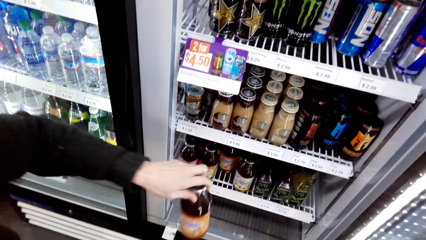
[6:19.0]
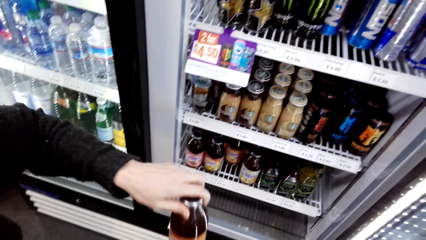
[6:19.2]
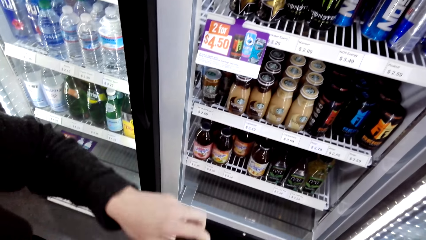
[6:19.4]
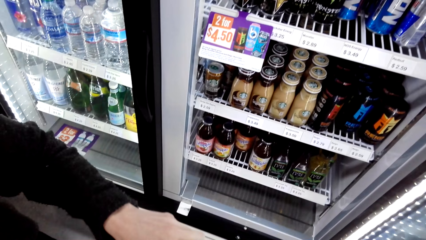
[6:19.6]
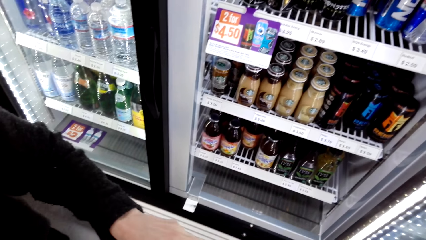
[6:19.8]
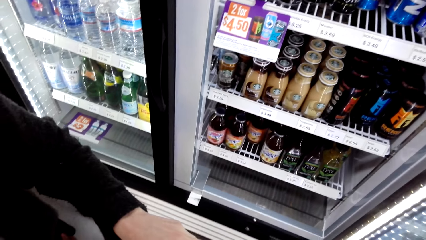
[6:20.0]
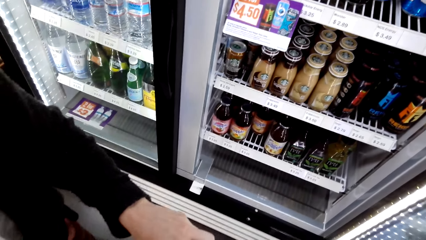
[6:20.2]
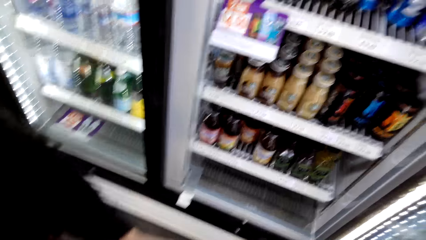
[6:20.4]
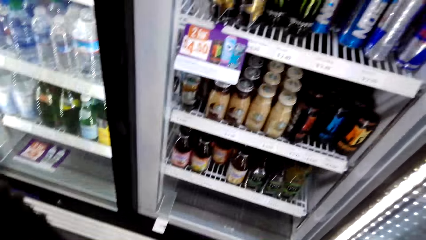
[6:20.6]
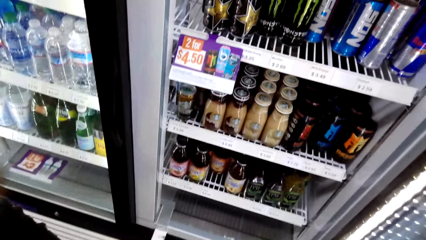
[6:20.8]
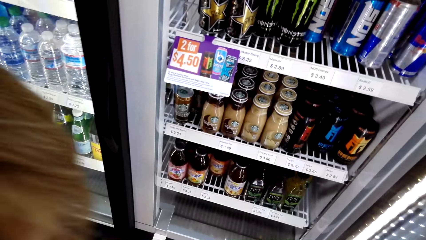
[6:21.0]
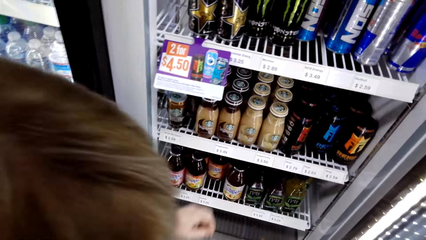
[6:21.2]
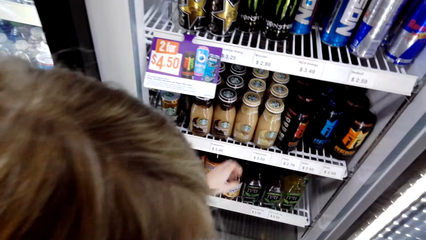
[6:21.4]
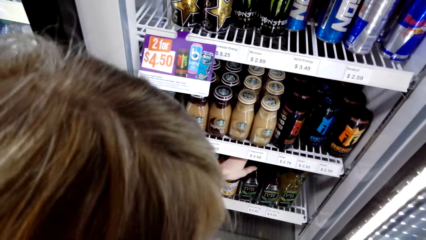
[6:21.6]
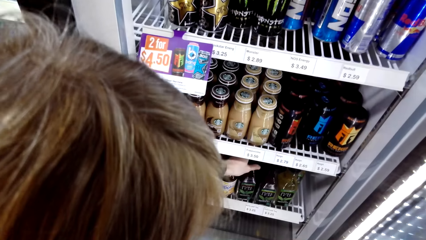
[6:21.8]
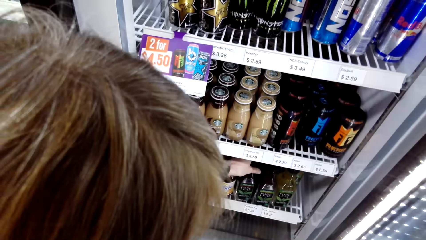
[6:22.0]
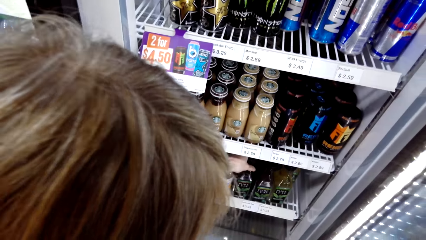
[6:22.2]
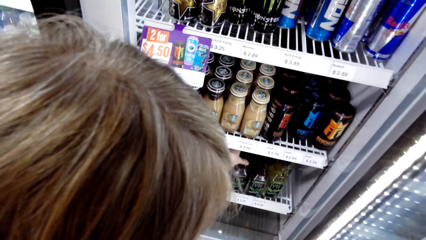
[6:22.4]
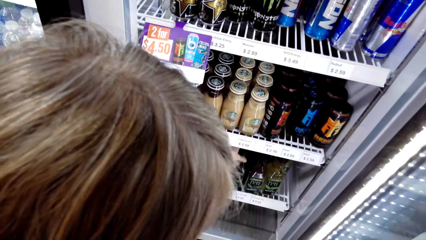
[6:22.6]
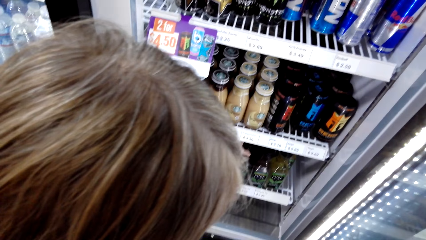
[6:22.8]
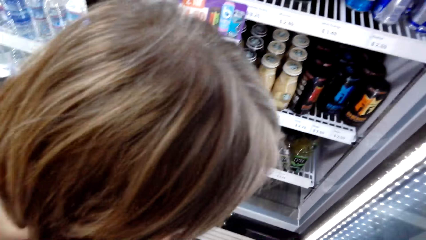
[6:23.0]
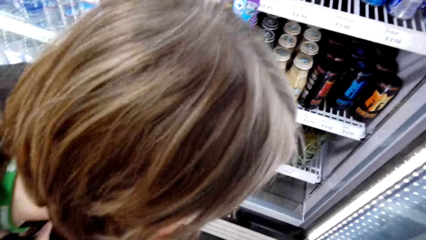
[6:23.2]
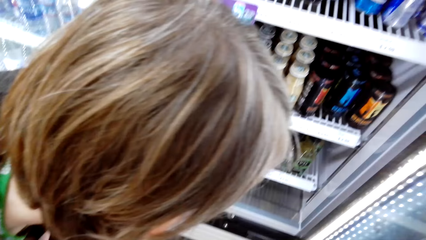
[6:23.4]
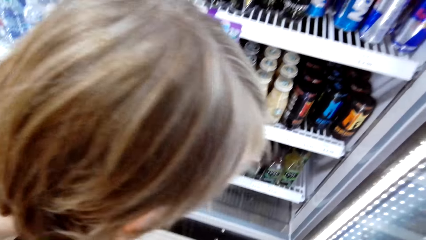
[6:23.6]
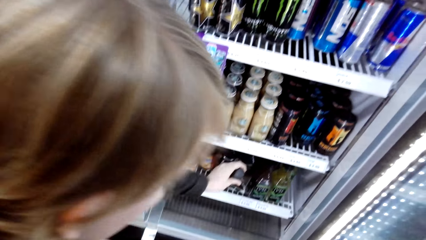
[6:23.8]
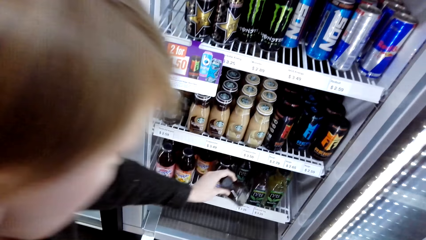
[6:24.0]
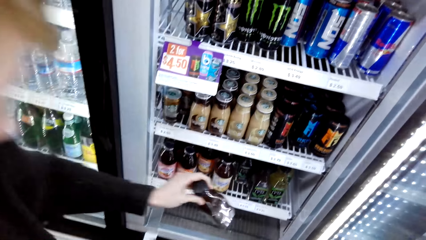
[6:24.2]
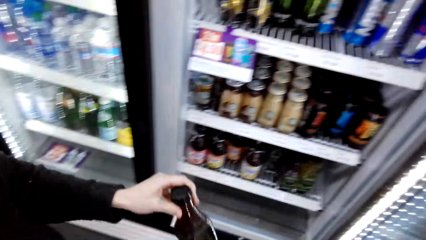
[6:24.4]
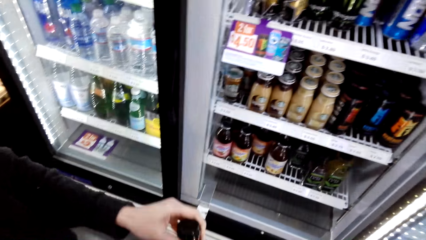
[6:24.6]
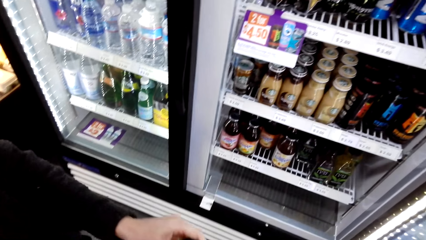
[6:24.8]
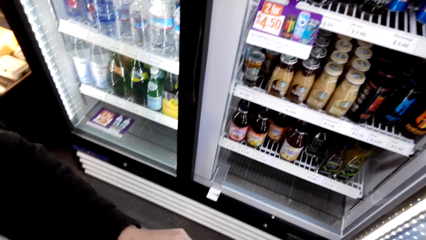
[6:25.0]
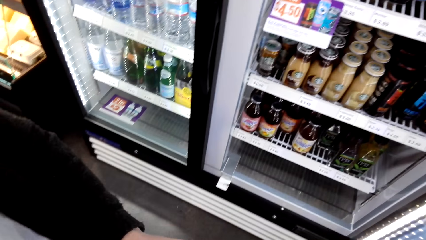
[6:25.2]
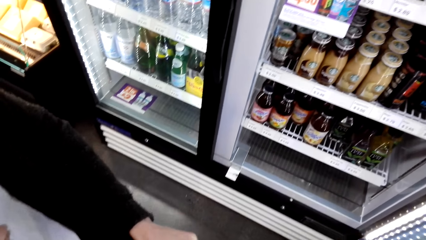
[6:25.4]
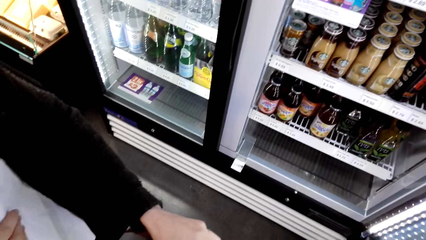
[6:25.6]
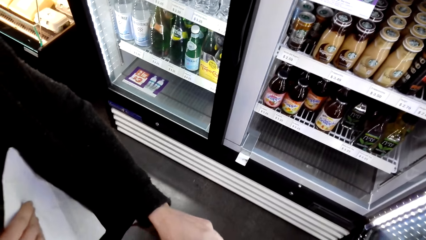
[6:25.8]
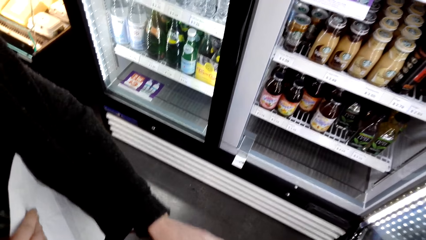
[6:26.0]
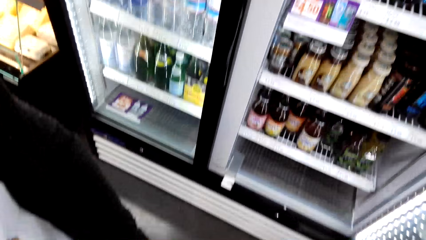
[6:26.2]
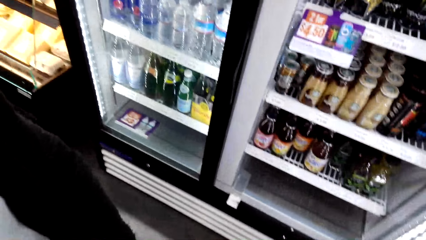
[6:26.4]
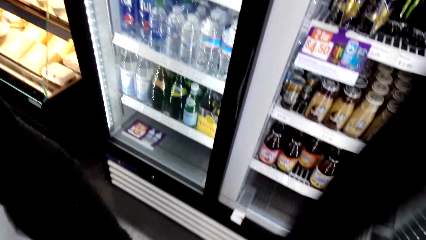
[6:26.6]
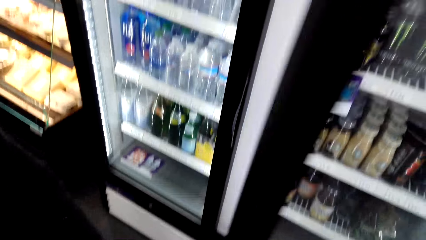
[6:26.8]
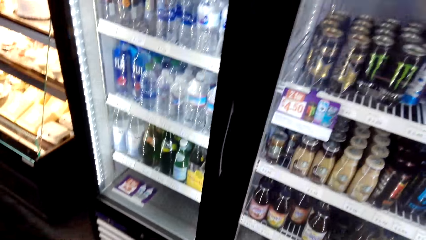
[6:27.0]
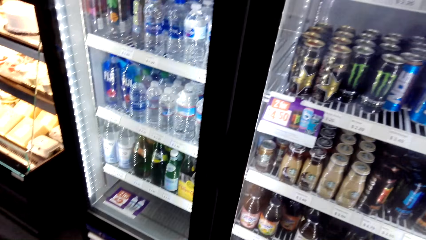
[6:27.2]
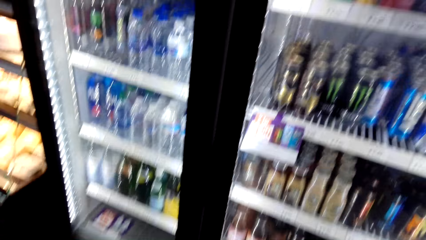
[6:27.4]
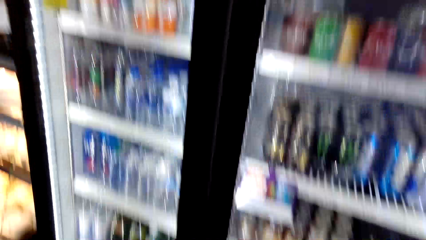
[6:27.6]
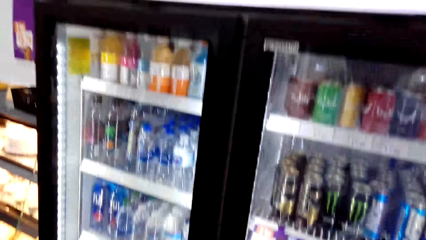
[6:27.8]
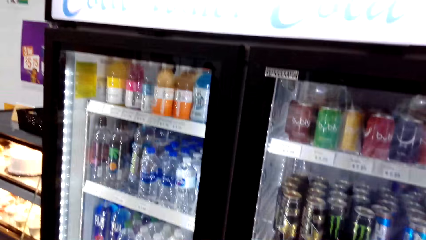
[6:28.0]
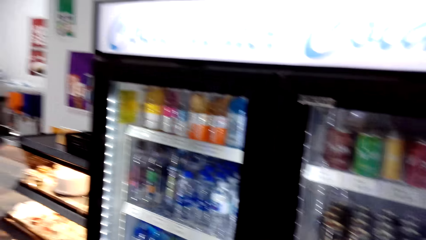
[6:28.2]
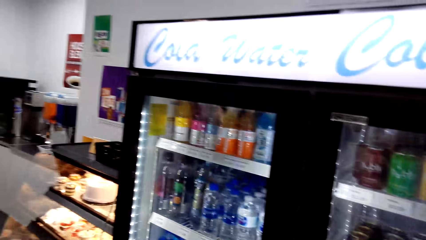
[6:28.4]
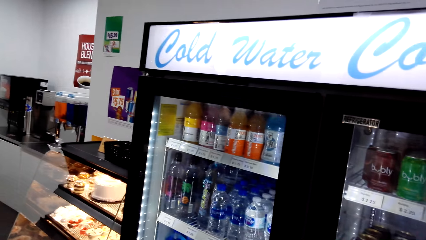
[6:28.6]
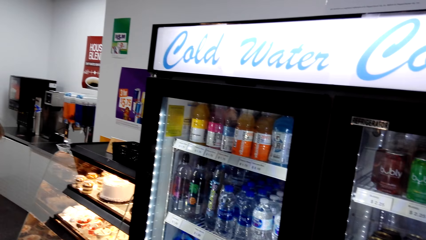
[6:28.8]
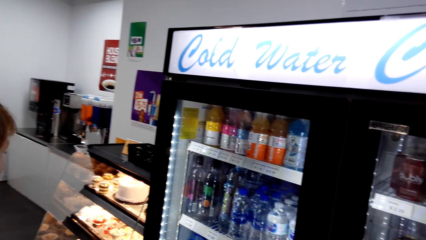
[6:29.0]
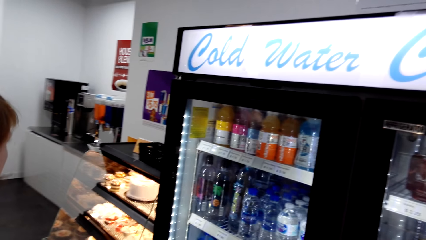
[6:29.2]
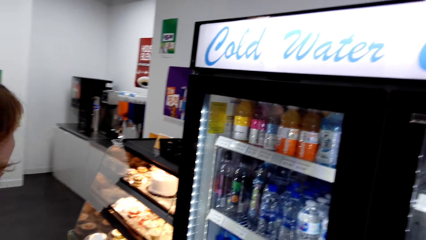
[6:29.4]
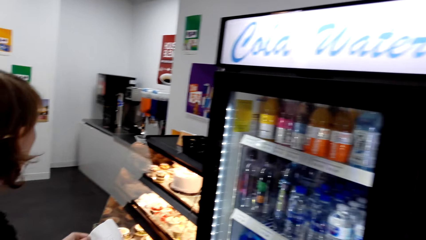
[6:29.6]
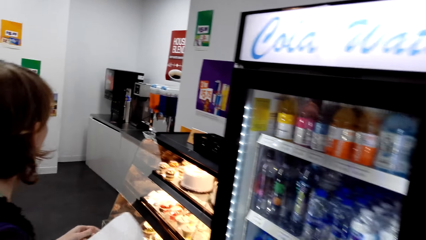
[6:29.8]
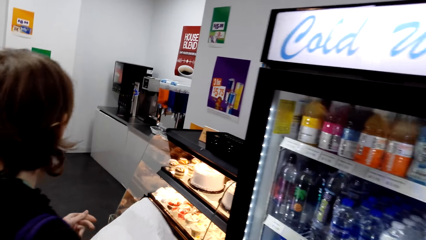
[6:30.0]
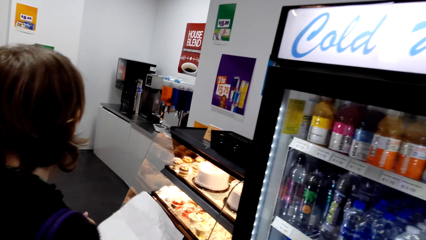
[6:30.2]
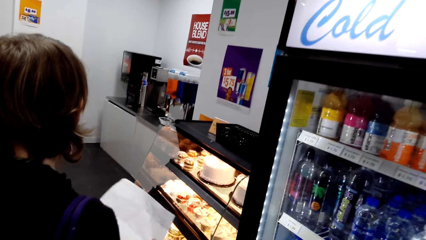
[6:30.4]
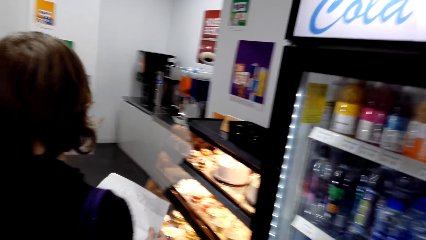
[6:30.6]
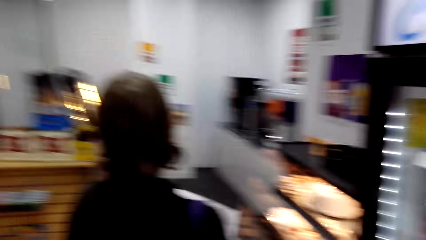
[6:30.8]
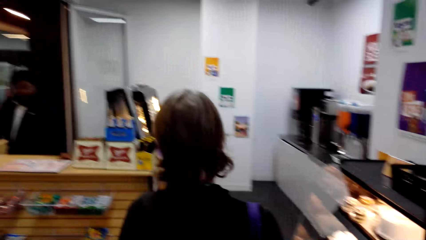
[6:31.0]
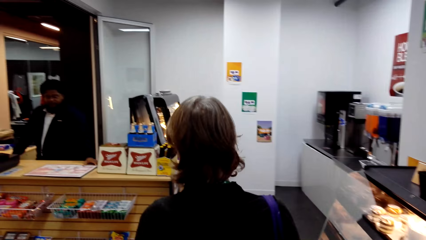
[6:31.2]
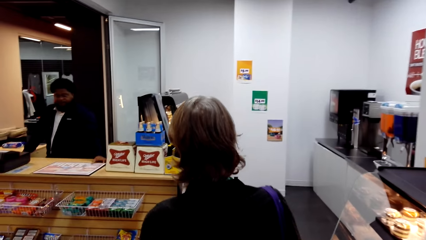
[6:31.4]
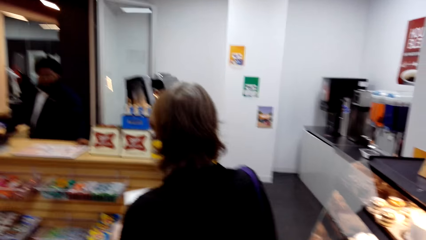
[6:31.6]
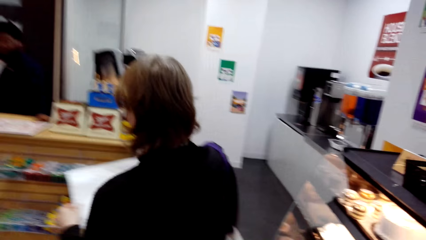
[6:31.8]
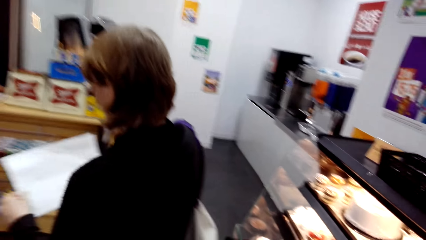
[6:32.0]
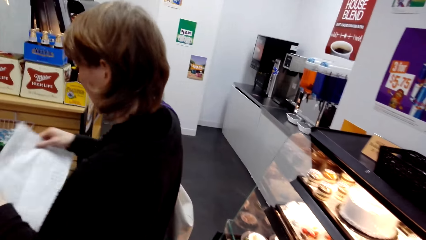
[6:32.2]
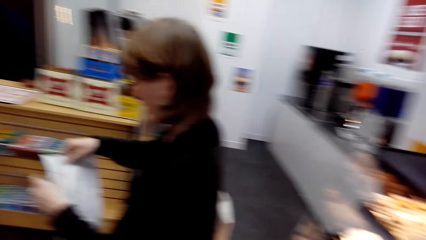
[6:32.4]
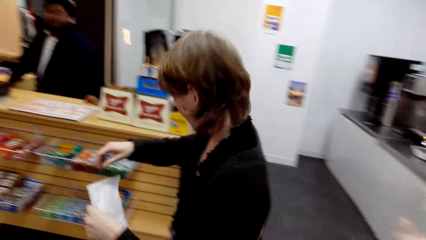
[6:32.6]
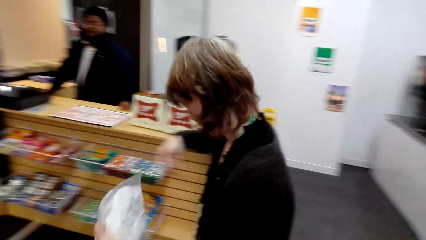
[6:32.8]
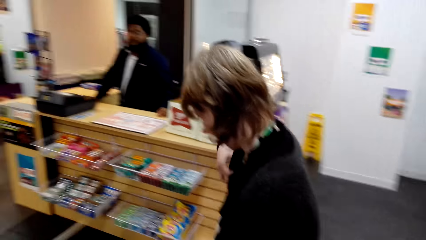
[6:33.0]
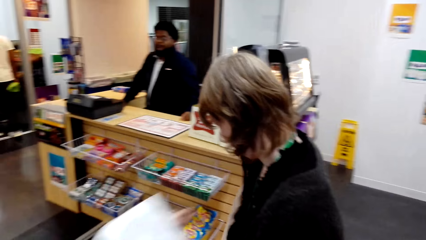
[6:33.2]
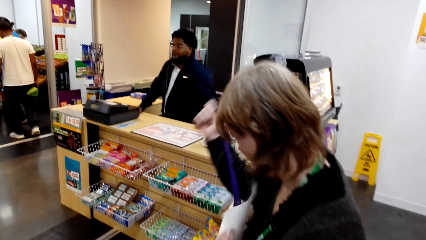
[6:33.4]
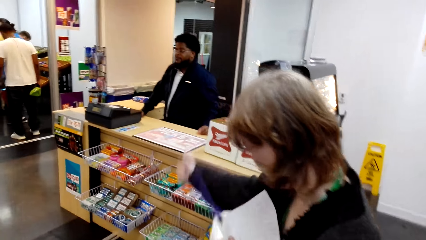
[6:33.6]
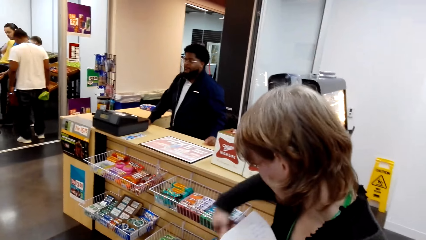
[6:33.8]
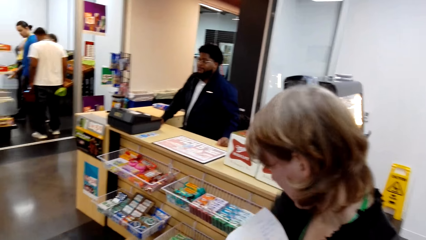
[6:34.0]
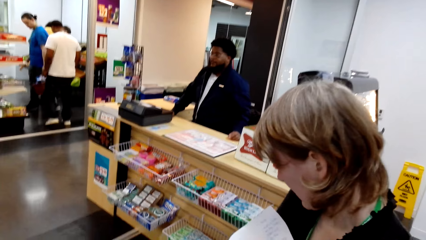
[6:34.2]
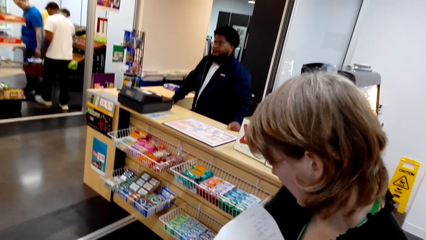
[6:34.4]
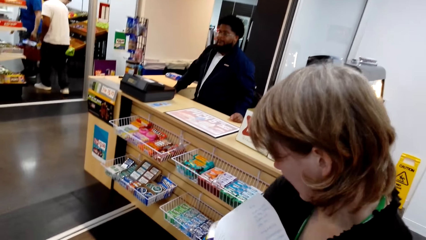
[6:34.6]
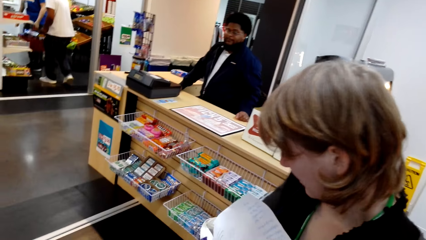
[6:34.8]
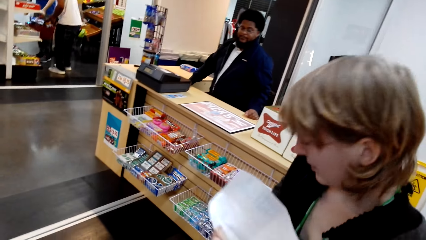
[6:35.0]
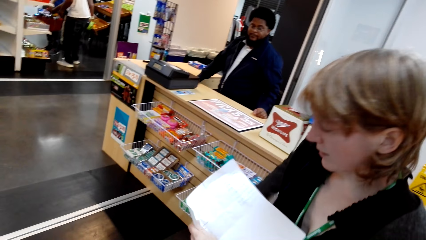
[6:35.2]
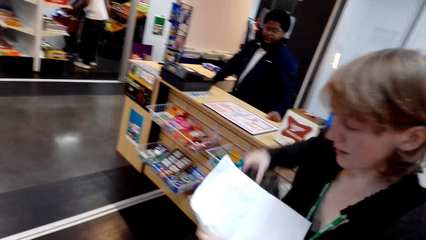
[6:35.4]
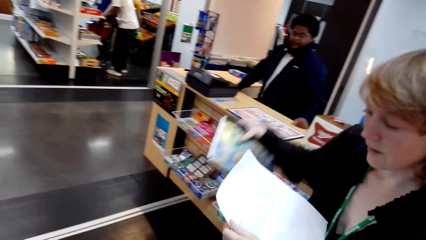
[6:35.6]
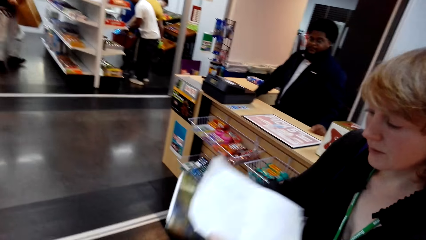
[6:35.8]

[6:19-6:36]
A lady picks up schnapps from the fridge. The camera wearer takes something from the fridge. The lady picks up something. The camera wearer looks around and talks with the lady. They talk with the lady again and close the fridge. The lady moves around and holds the paper. The camera wearer looks around and talks with the lady.
